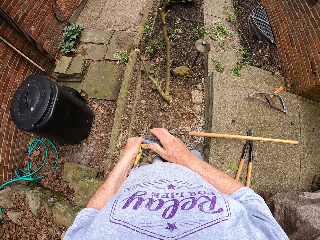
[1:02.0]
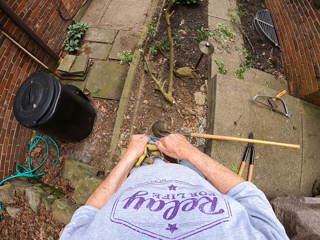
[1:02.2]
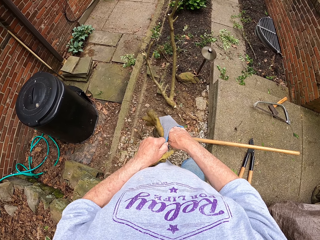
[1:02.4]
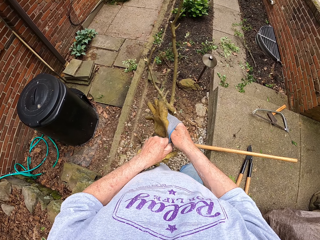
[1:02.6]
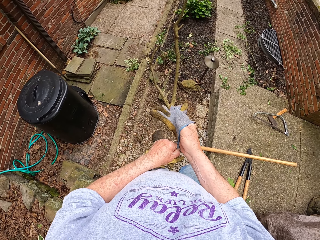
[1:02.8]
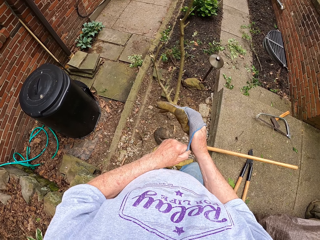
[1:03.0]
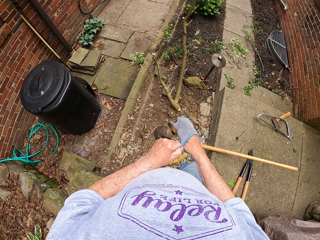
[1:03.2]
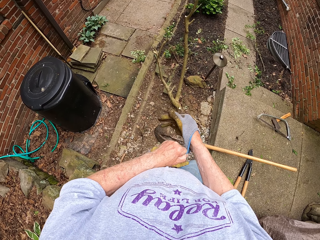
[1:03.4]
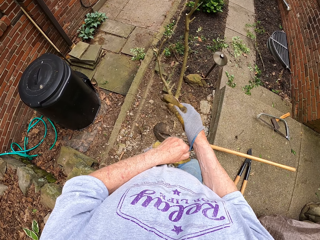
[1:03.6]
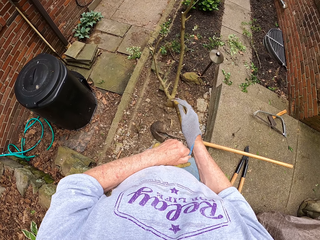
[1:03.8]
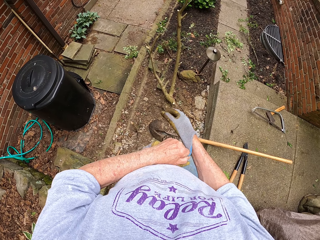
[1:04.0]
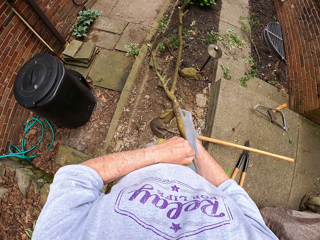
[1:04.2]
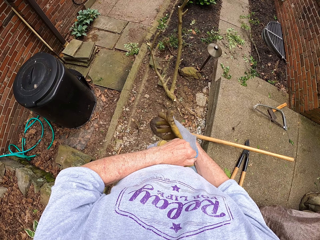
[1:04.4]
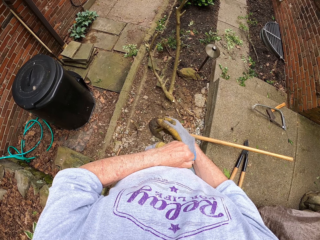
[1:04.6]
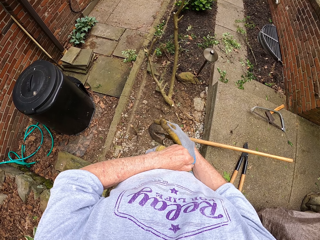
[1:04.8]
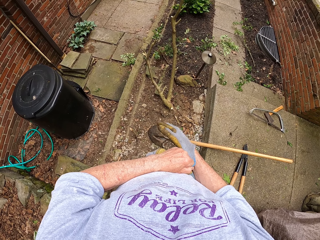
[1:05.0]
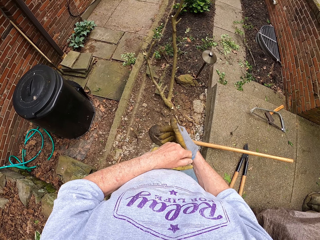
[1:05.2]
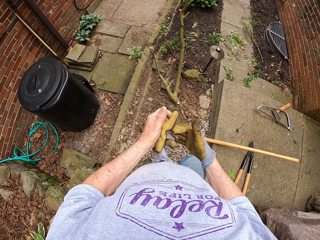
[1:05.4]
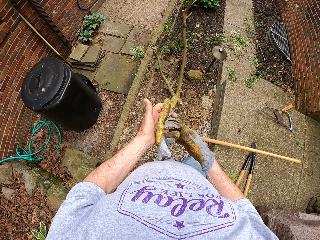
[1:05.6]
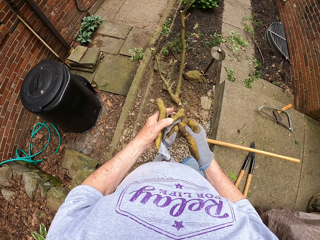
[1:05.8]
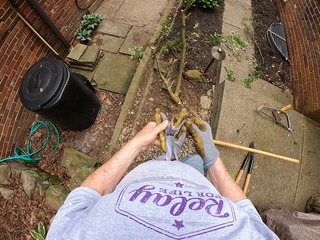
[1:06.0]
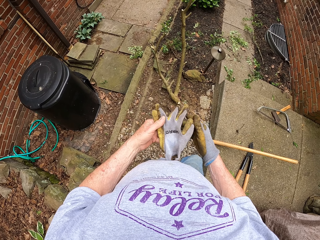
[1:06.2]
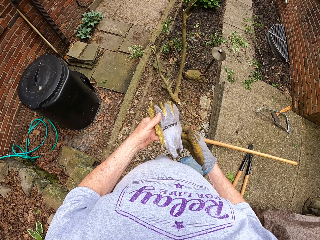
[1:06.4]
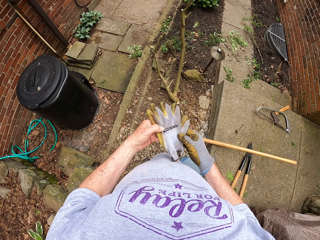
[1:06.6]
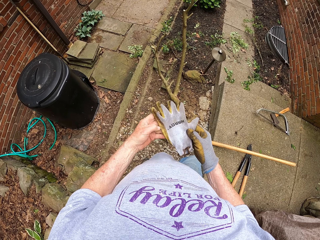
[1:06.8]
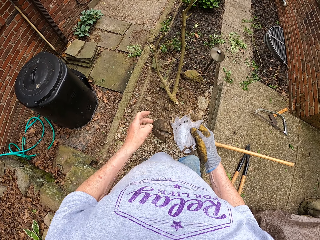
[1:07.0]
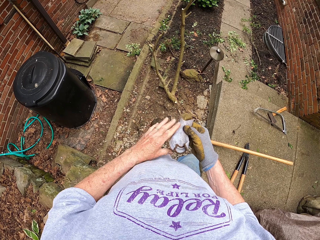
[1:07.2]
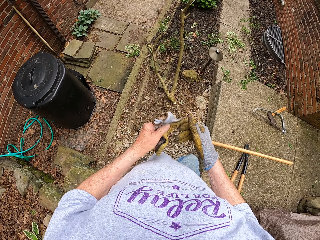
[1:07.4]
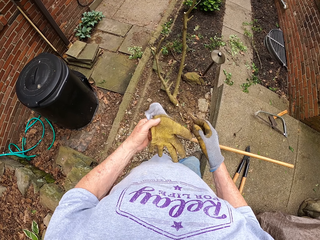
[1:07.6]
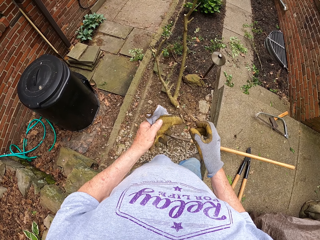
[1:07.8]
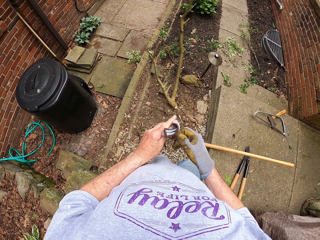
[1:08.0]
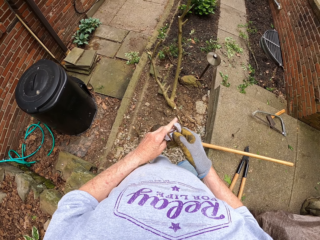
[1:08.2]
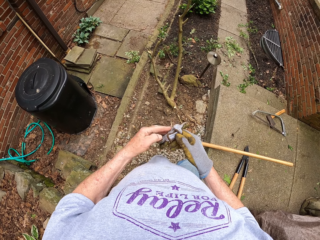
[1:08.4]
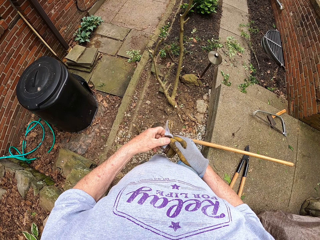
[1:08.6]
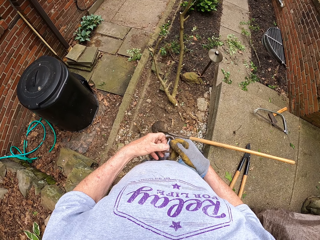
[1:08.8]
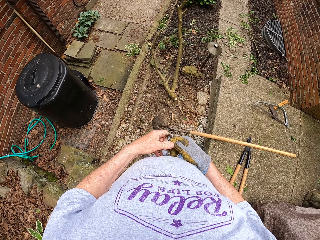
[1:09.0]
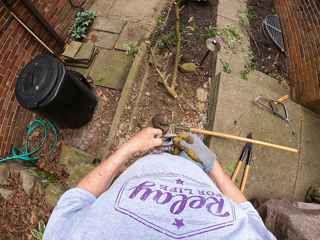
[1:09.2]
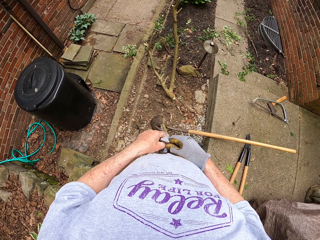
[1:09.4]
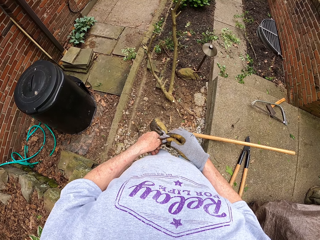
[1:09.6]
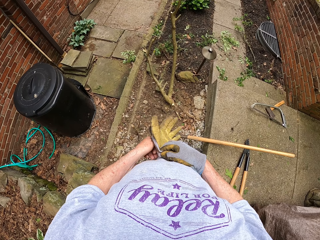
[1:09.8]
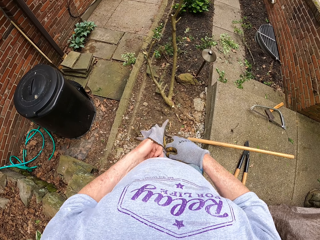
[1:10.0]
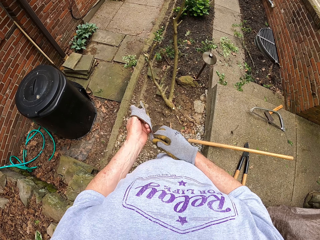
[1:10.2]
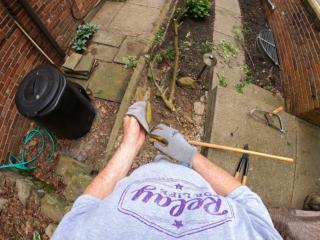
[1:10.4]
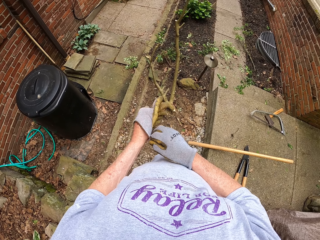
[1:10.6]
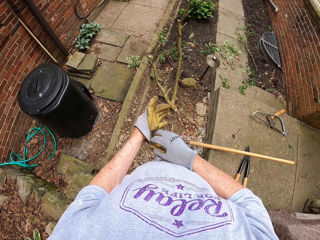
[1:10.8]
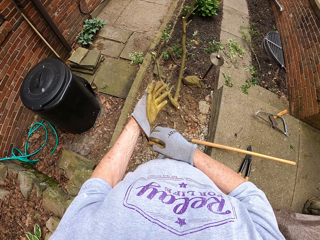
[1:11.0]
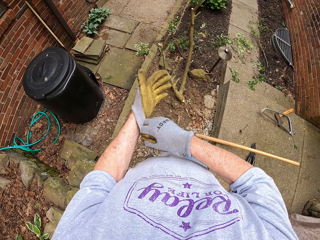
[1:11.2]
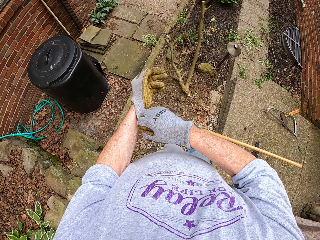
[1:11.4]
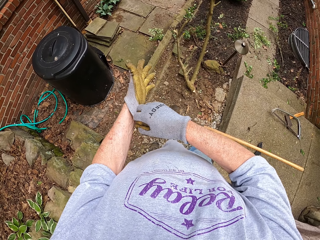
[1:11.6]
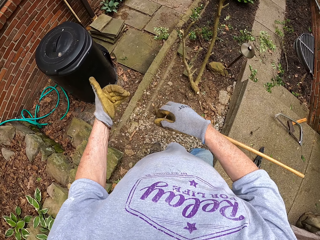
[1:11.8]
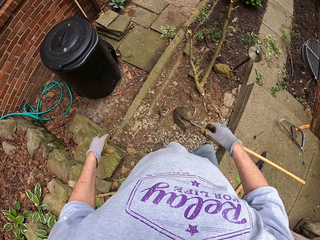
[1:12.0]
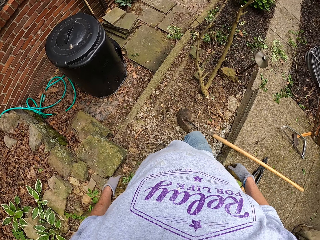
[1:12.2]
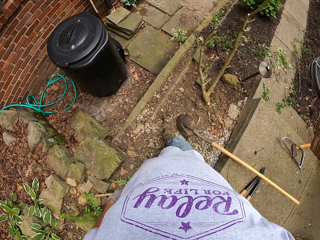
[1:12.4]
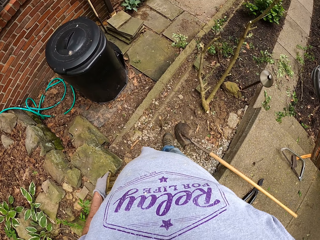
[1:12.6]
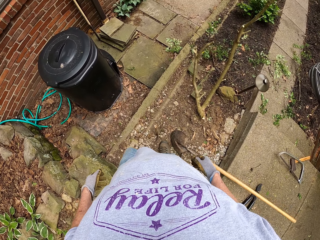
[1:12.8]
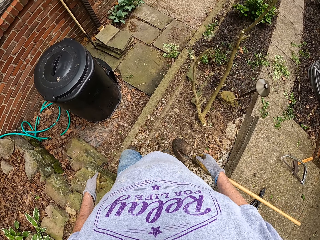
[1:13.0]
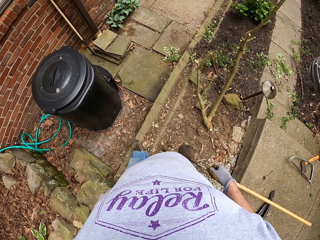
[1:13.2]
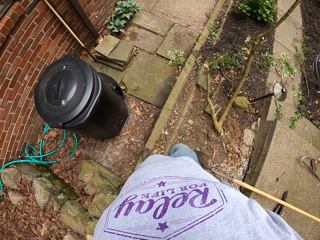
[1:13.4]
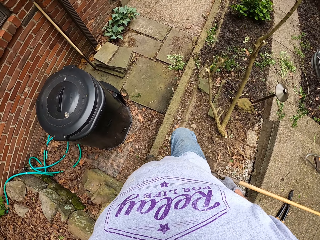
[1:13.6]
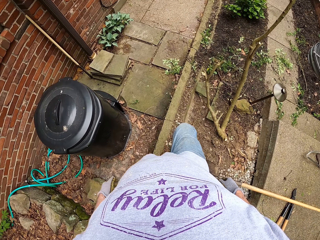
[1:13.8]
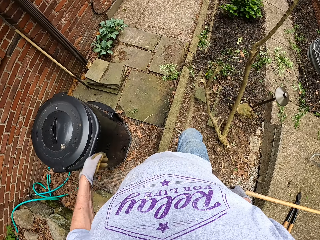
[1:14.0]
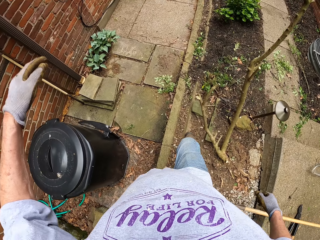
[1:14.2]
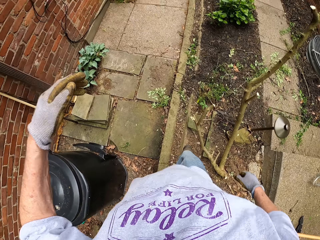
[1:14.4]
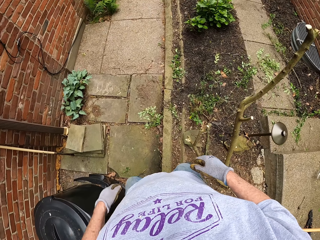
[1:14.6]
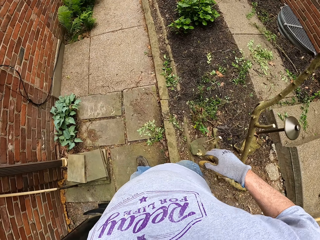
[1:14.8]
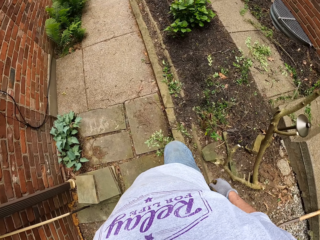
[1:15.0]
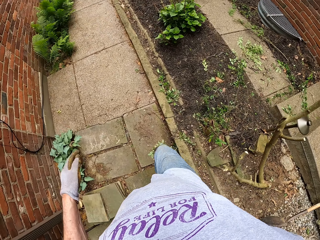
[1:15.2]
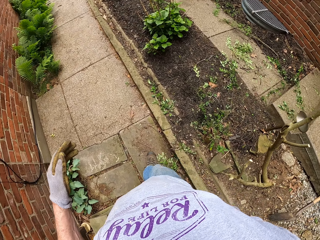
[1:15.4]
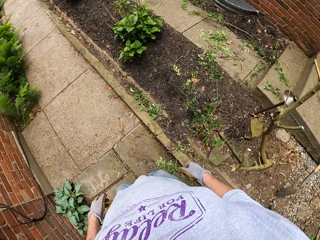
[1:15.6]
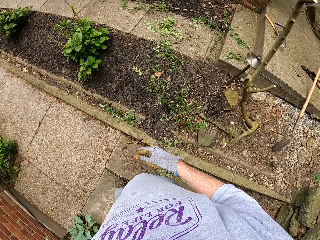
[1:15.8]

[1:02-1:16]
The camera wearer walks around the compound.

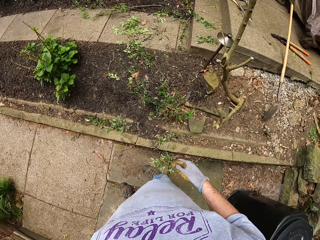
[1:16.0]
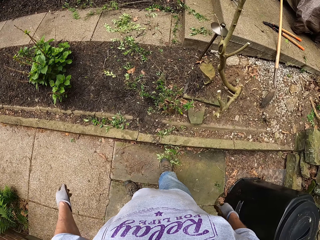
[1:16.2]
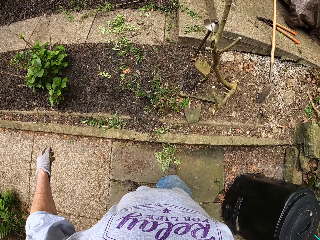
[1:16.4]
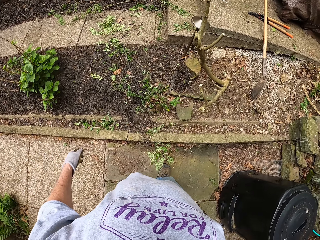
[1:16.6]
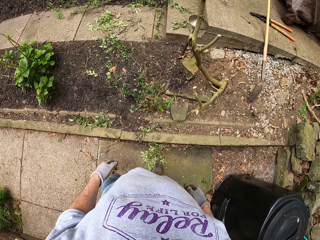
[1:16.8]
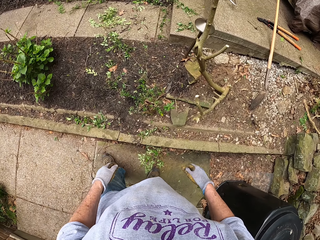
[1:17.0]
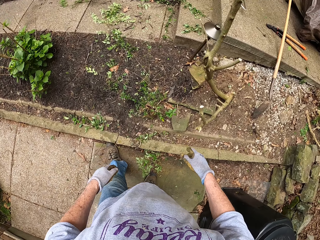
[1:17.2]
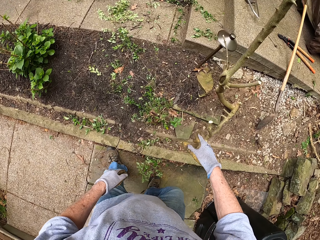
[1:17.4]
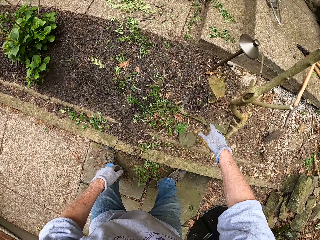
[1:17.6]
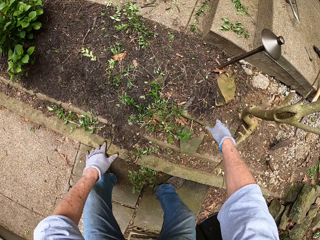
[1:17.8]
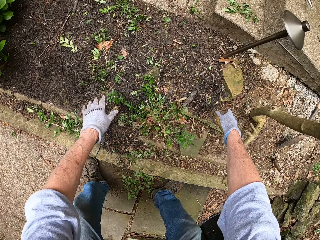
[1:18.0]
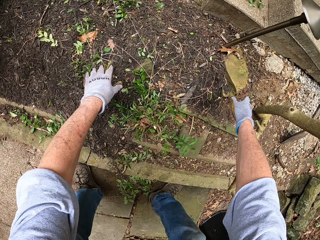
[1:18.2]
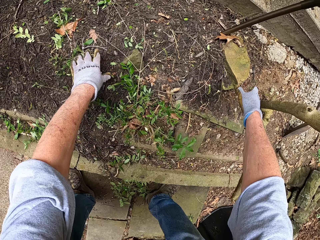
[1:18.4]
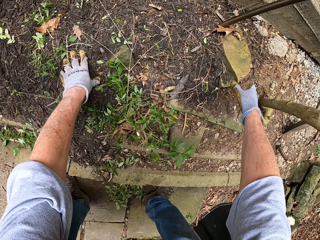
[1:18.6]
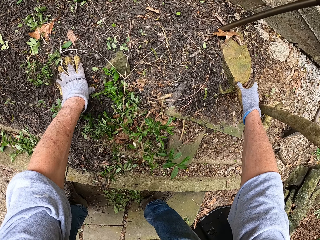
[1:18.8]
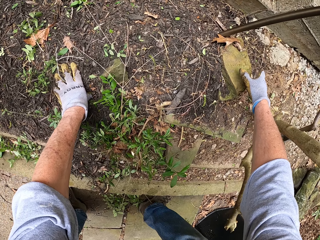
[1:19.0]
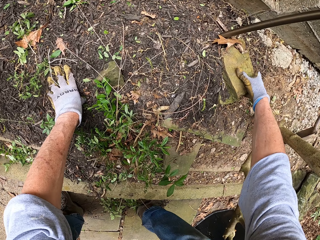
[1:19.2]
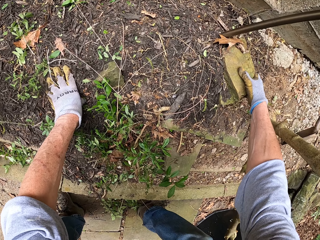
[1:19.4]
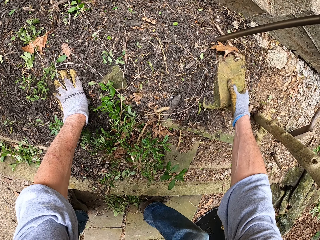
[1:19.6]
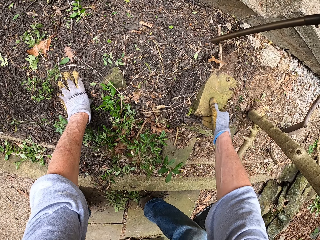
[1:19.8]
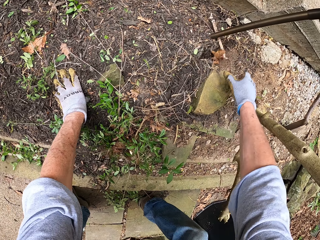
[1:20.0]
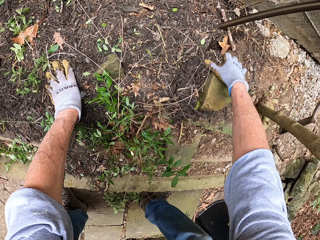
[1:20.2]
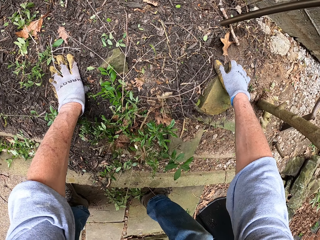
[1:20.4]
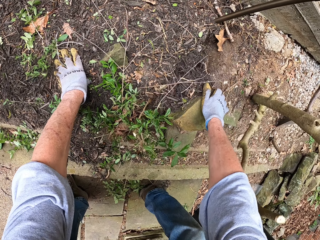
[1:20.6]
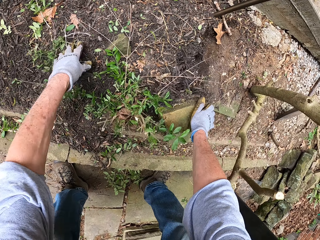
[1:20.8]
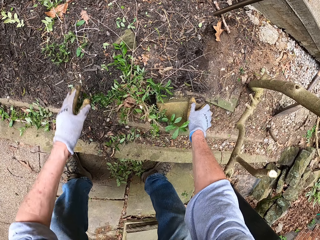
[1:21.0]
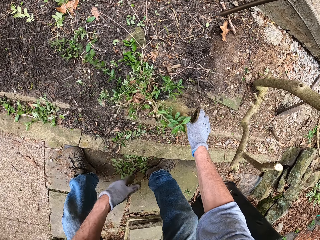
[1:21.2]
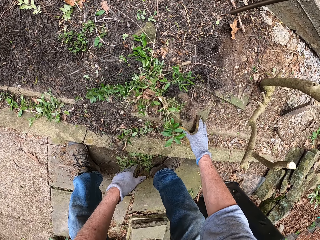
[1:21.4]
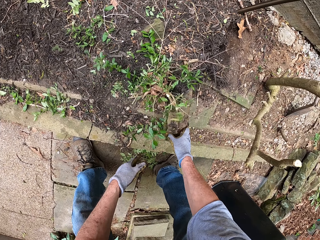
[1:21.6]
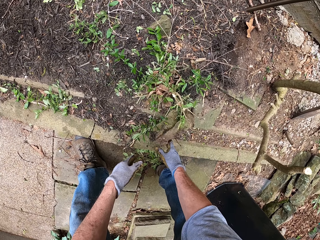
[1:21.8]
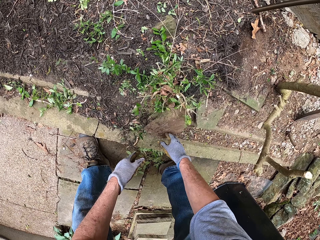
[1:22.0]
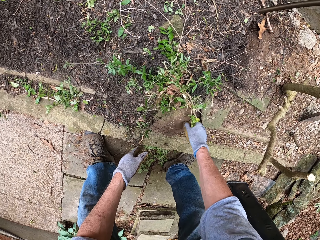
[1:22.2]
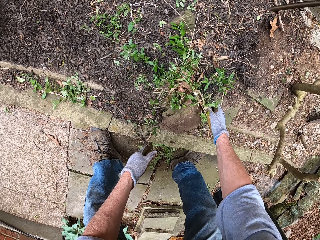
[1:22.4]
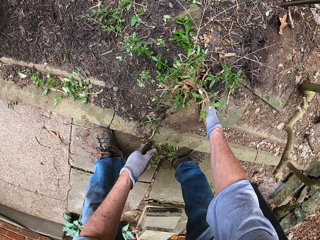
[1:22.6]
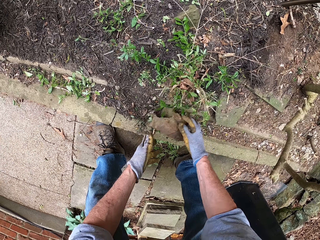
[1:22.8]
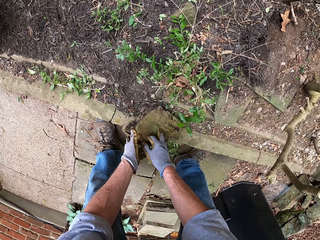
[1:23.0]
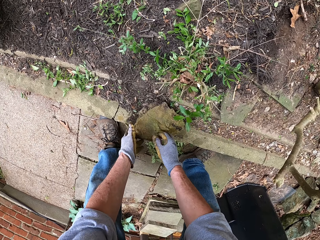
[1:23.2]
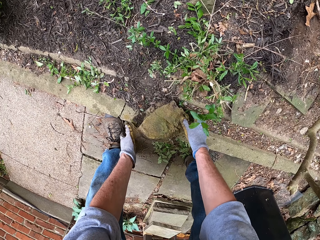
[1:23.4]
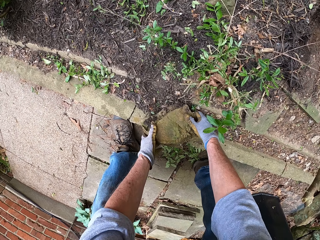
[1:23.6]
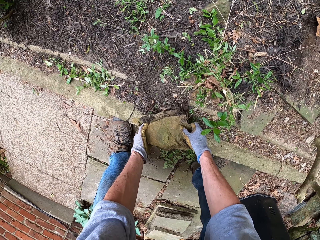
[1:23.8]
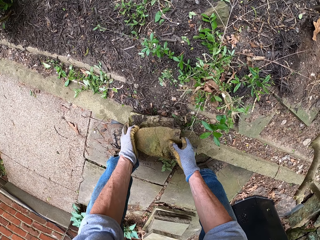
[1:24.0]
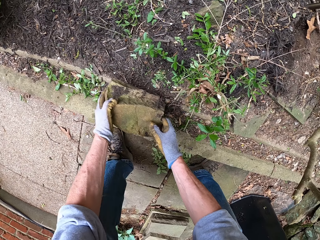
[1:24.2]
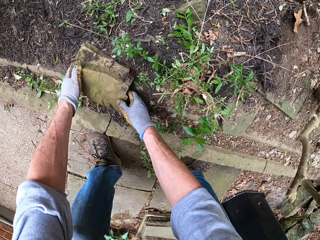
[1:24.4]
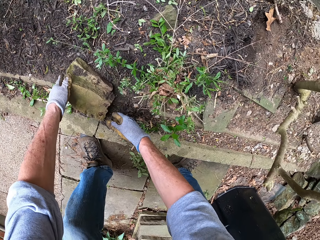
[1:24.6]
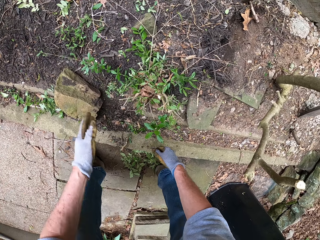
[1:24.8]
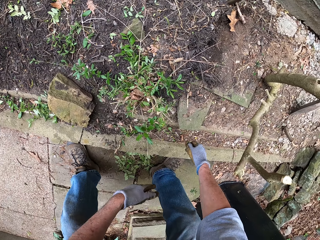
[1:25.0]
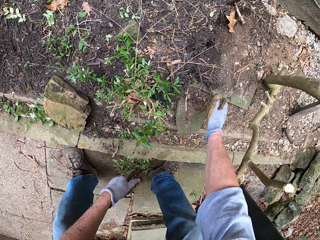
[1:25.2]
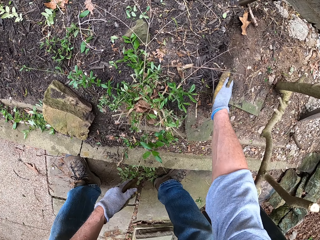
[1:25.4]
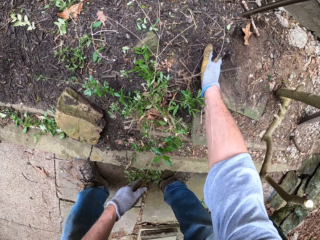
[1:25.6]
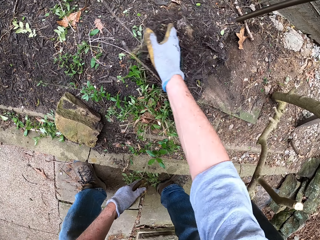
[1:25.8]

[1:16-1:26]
The camera wearer moves a stone with hands.
